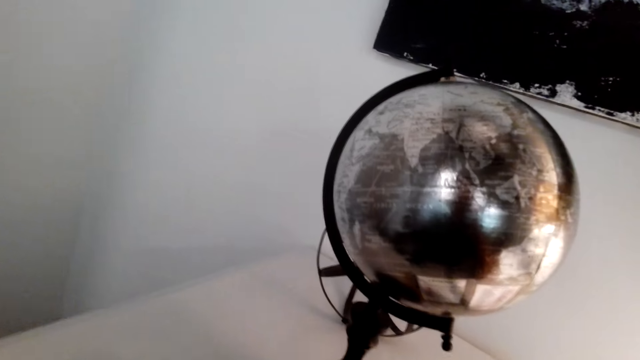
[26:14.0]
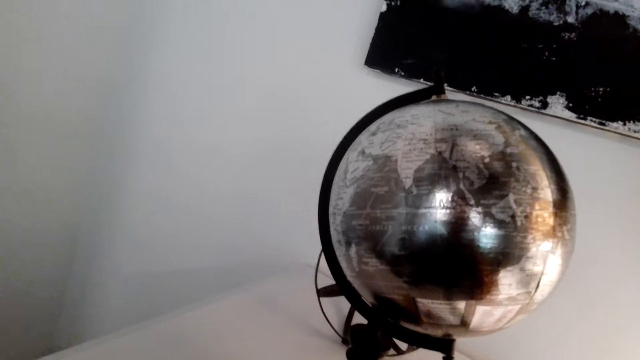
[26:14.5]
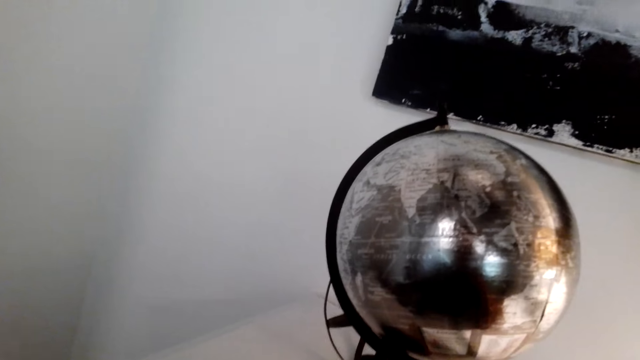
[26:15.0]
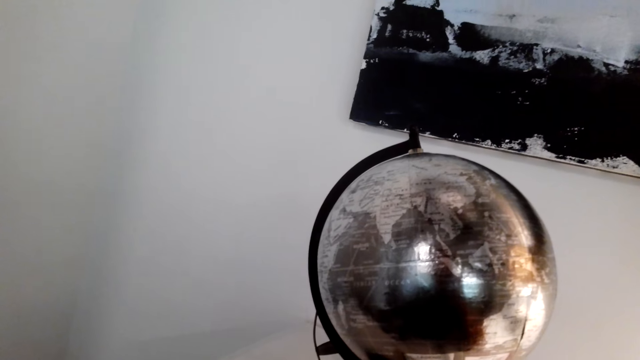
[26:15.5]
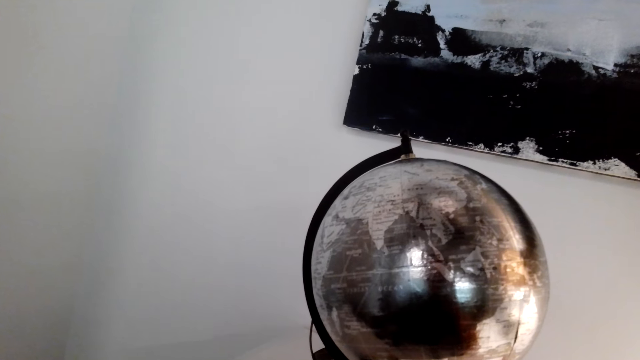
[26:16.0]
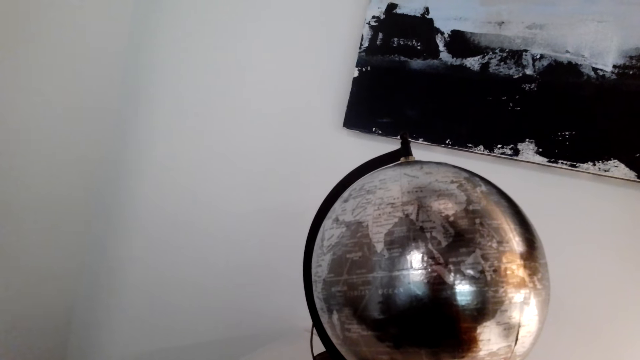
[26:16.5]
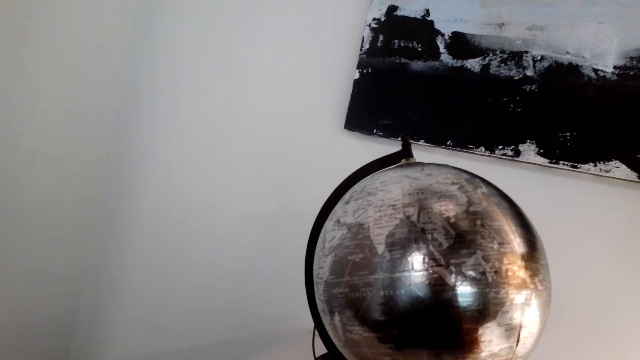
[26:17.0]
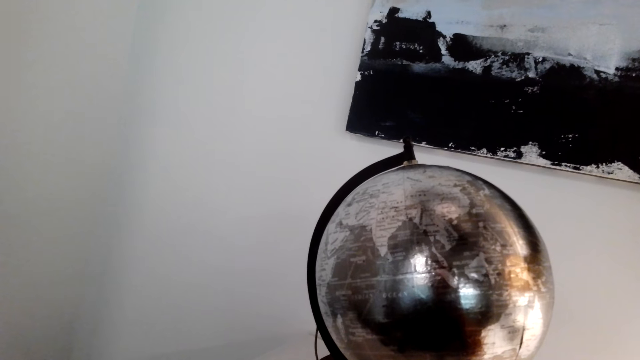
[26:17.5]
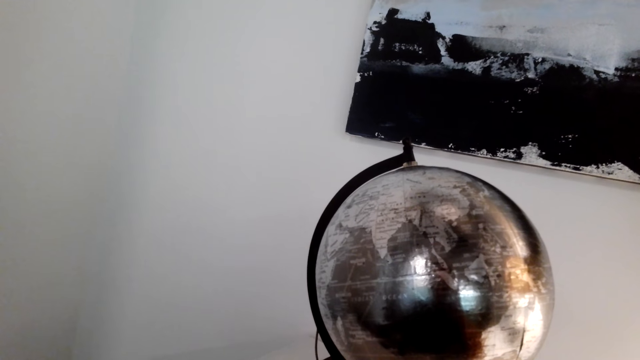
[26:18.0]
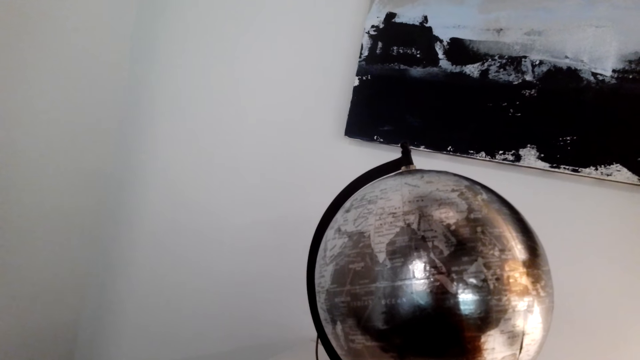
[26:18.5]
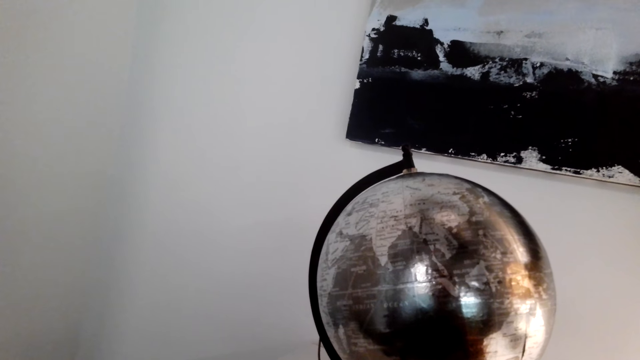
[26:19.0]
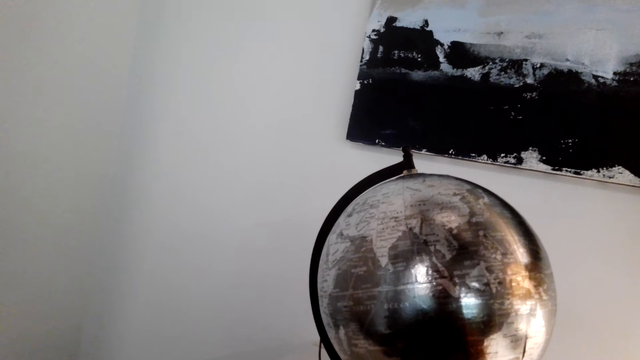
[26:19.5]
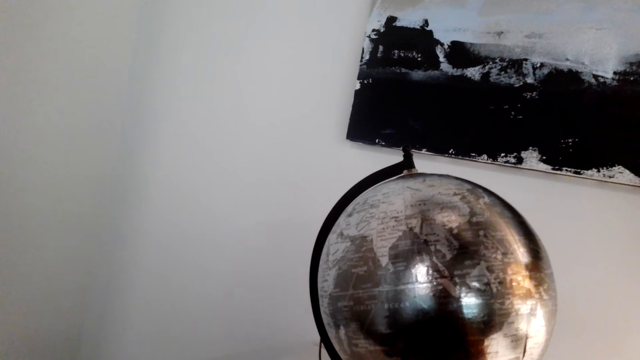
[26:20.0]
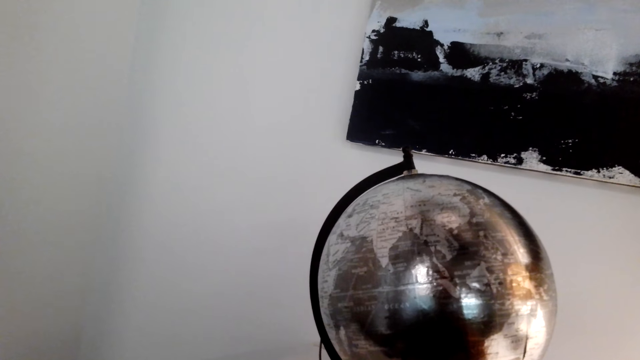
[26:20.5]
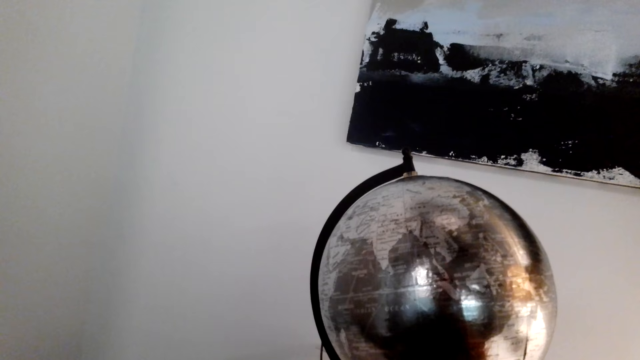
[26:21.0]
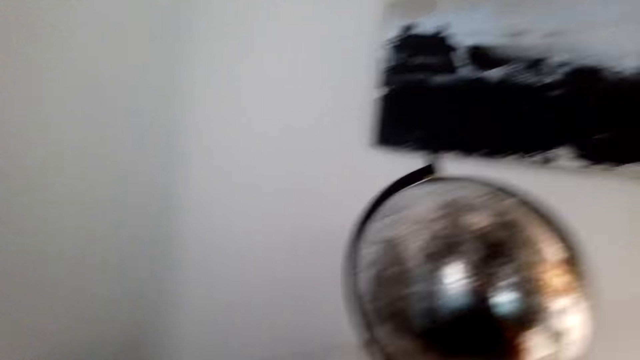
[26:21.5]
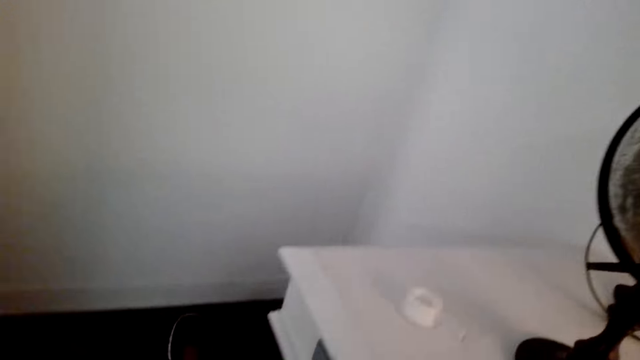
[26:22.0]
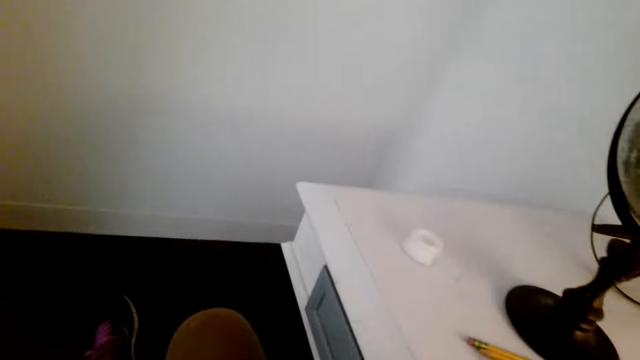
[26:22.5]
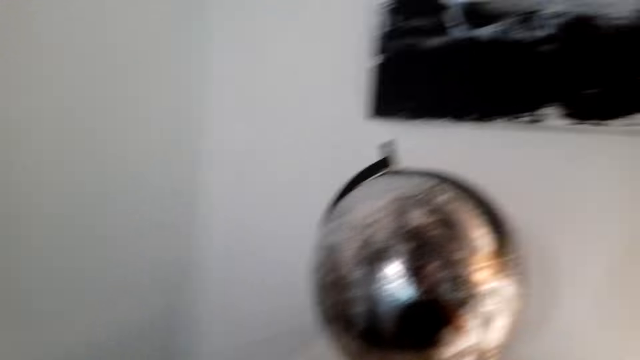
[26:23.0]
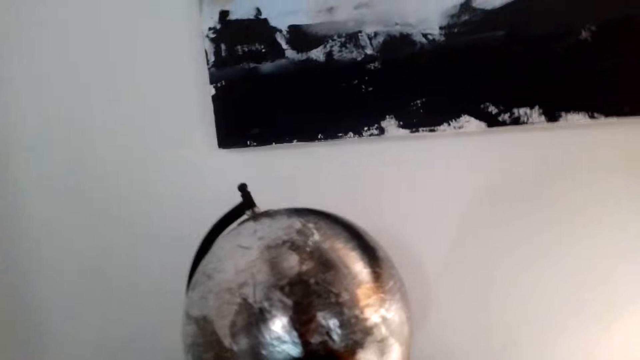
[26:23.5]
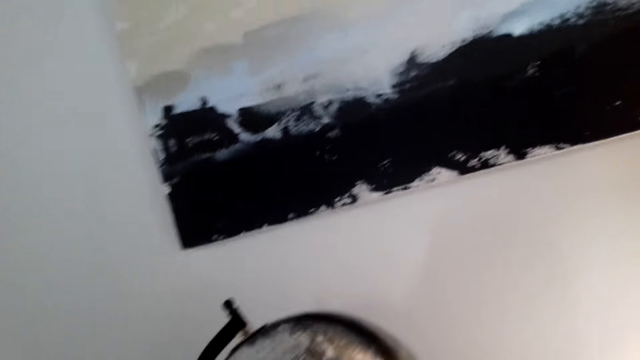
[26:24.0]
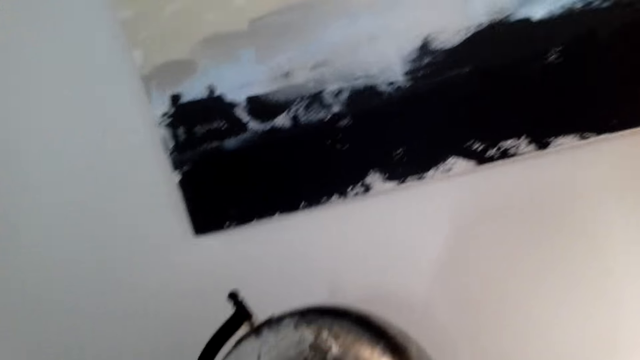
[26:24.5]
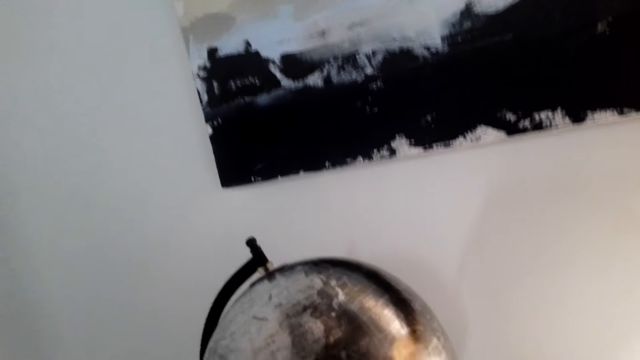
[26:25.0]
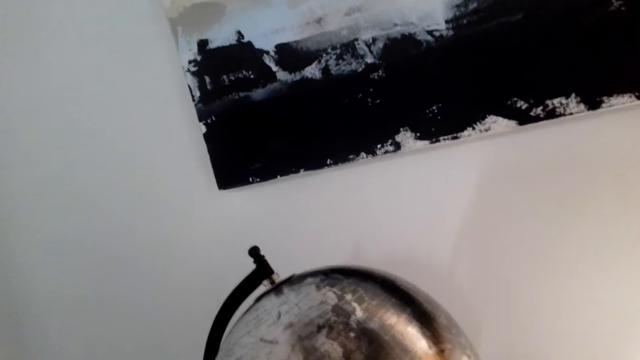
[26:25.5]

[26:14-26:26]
The camera wearer looks at the map. They glance at the art. They look around. They look at the map.

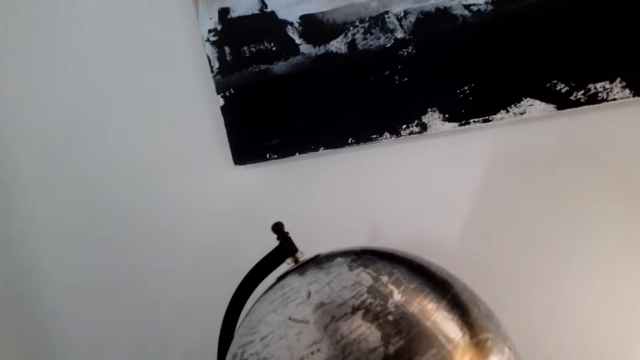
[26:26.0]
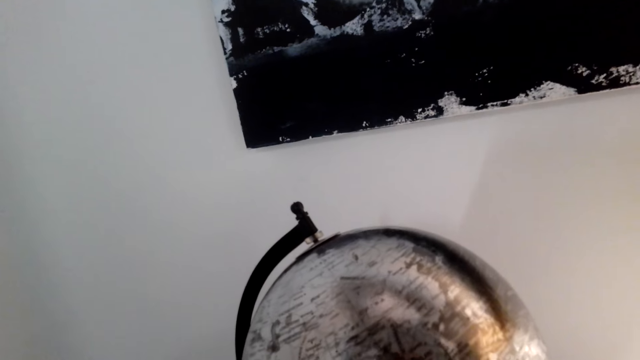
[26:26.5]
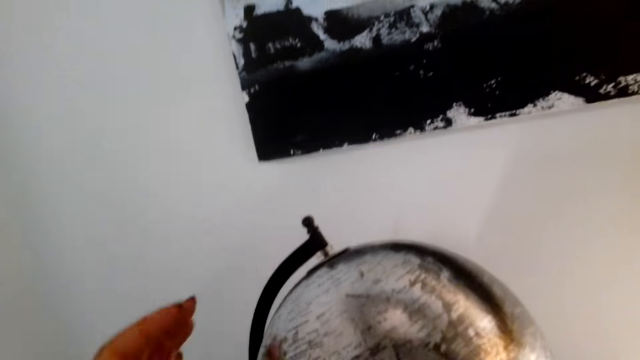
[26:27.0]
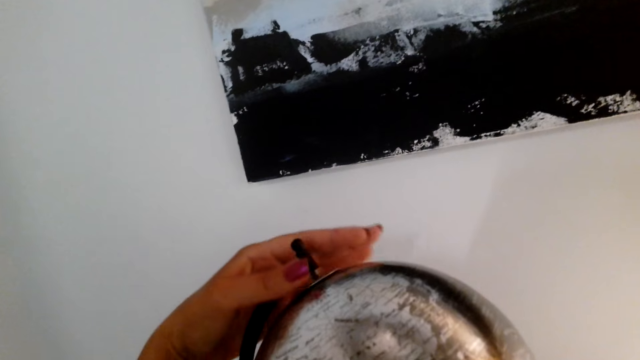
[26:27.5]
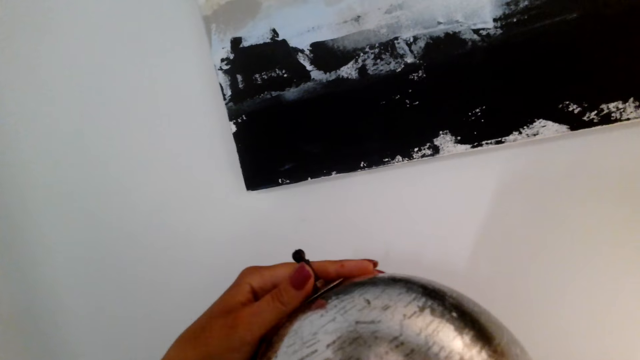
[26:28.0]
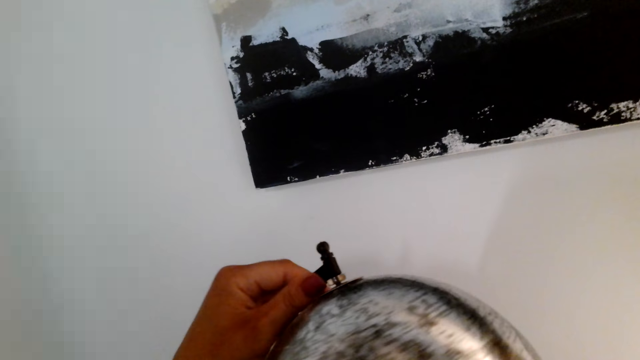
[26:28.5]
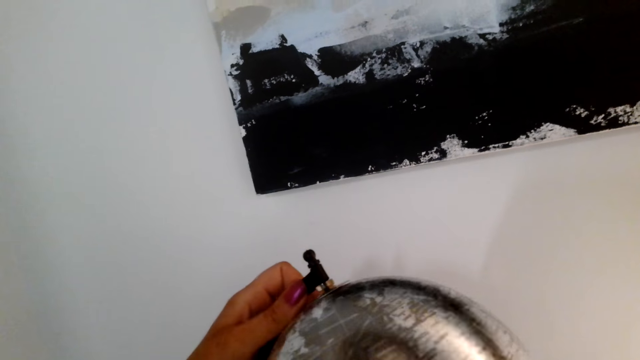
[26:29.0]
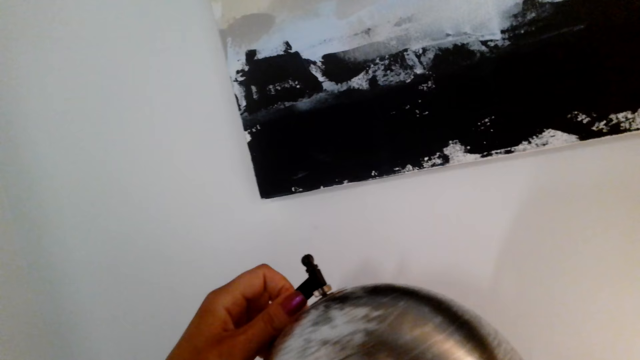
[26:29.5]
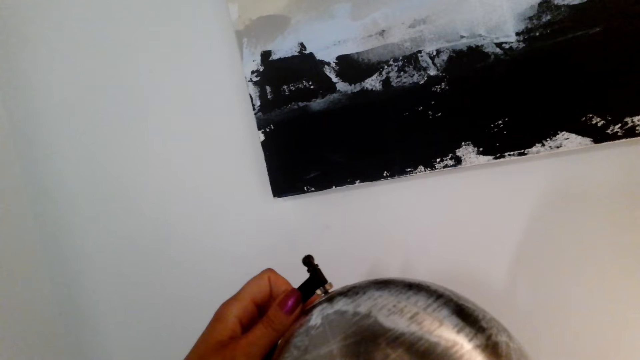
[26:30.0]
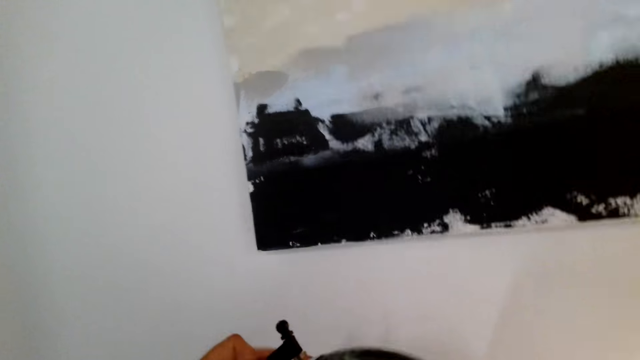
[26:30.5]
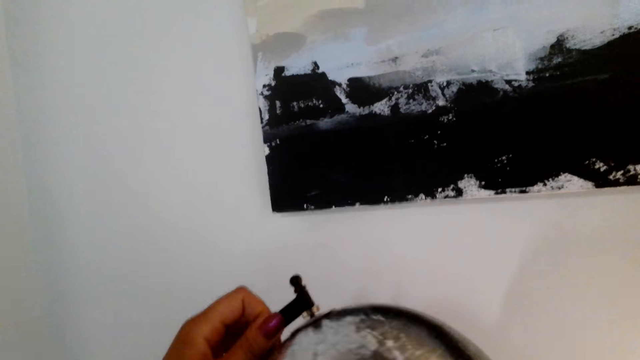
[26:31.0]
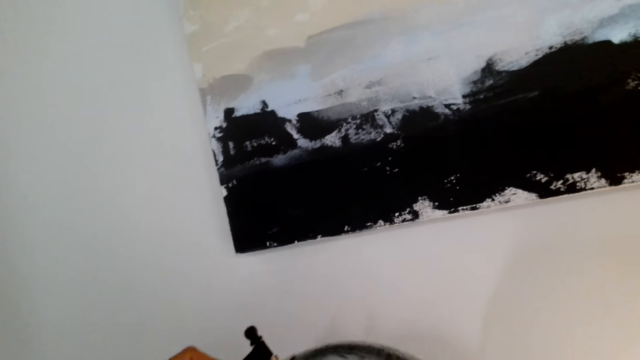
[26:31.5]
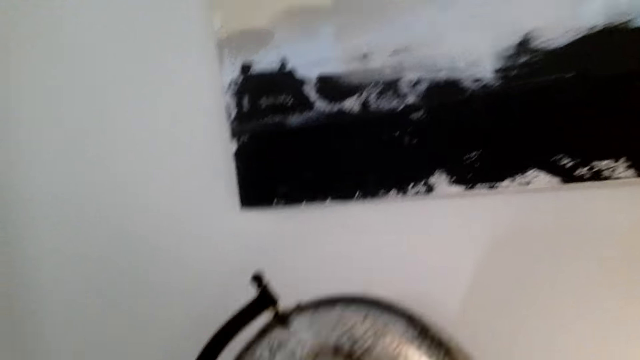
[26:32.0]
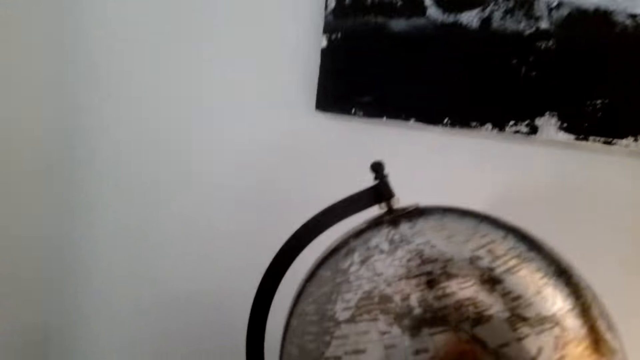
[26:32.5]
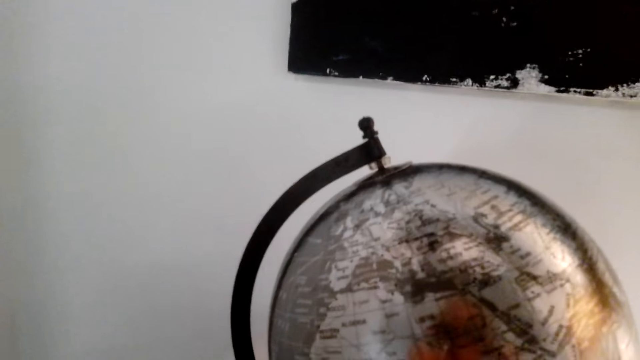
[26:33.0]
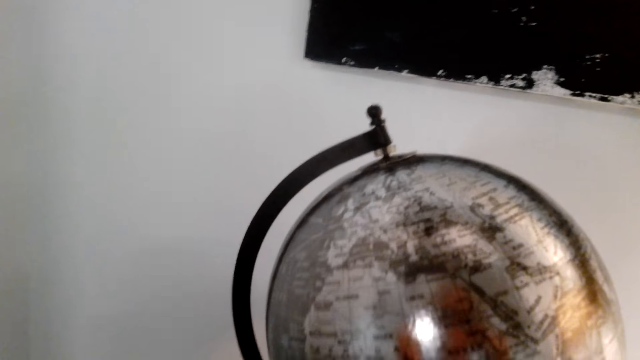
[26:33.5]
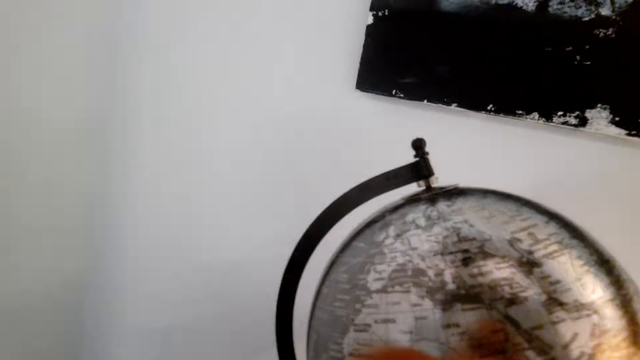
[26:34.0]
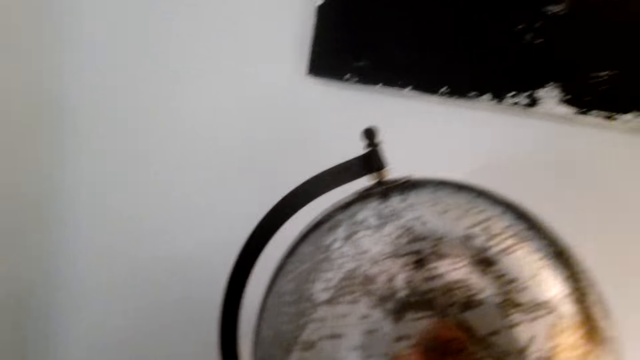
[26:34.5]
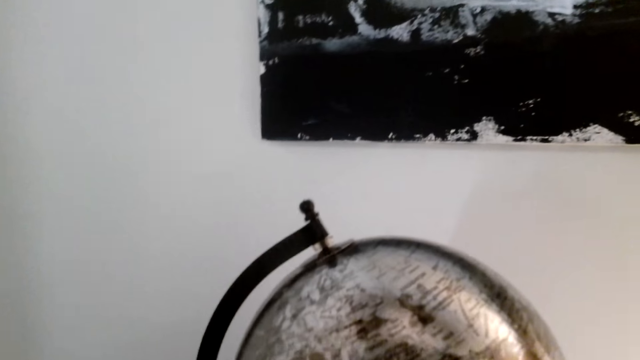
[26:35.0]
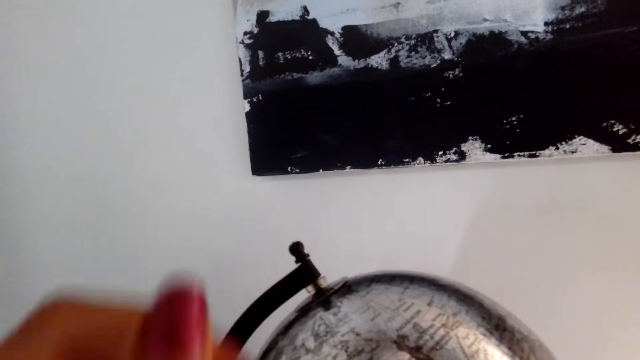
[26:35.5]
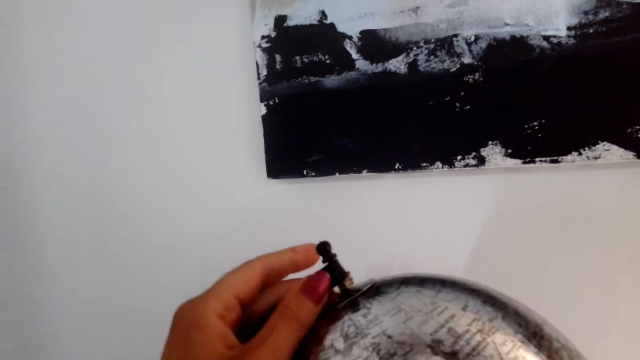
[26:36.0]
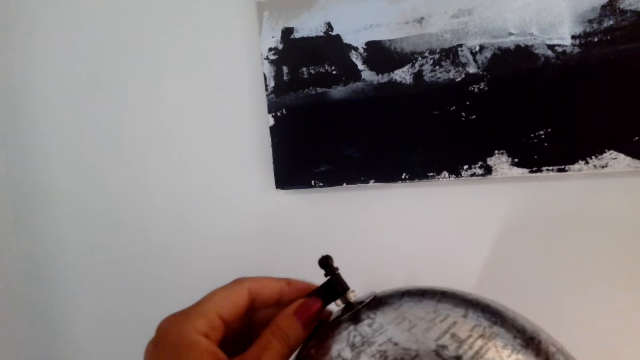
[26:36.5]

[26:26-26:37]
The camera wearer spins the globe. They spin the globe with the left hand. They drop the left hand. They look at the map. They move around the left hand. They hold the globe with the left hand.
